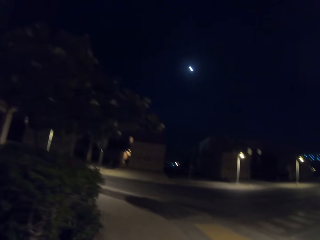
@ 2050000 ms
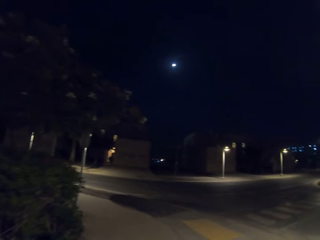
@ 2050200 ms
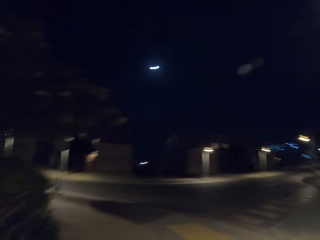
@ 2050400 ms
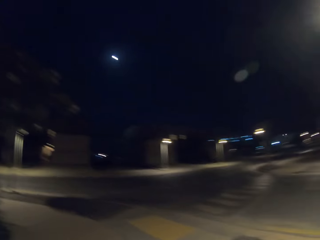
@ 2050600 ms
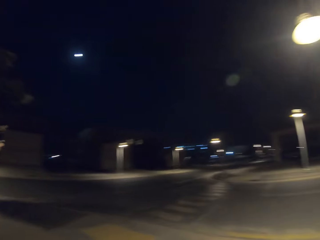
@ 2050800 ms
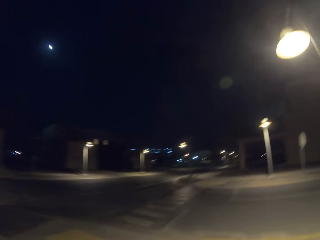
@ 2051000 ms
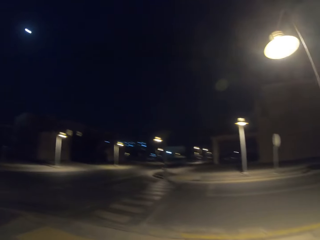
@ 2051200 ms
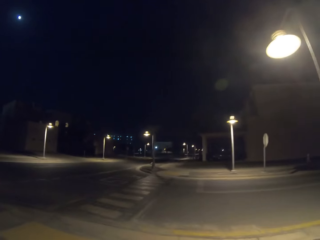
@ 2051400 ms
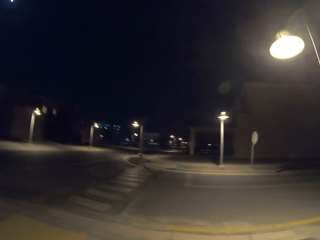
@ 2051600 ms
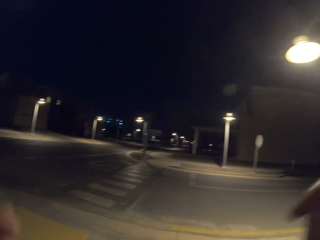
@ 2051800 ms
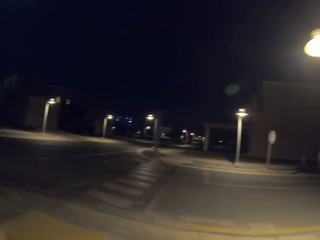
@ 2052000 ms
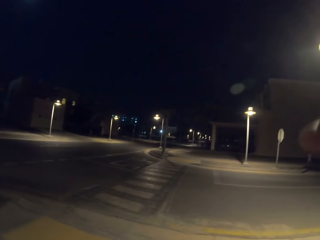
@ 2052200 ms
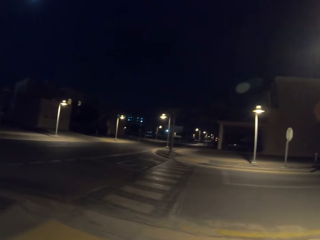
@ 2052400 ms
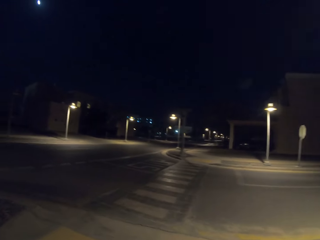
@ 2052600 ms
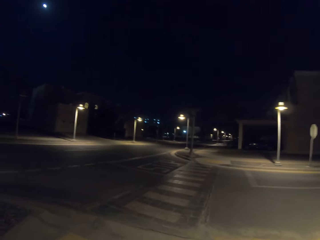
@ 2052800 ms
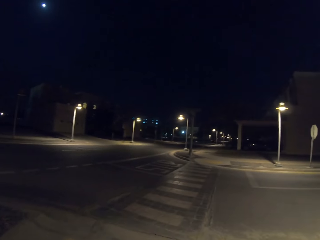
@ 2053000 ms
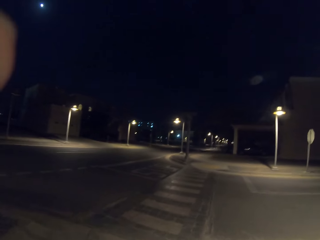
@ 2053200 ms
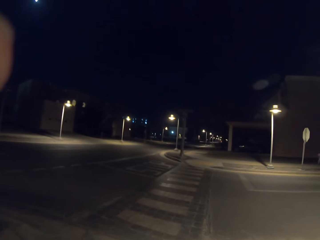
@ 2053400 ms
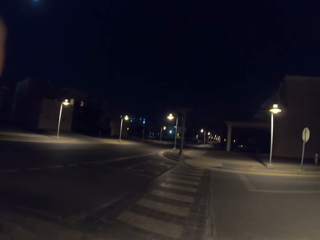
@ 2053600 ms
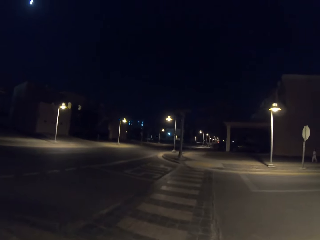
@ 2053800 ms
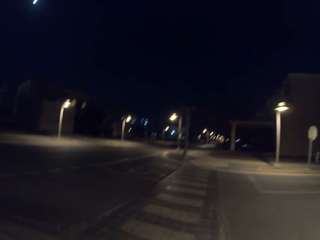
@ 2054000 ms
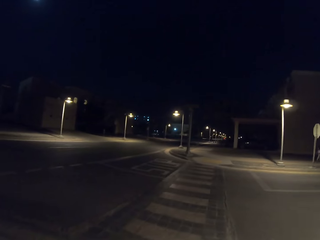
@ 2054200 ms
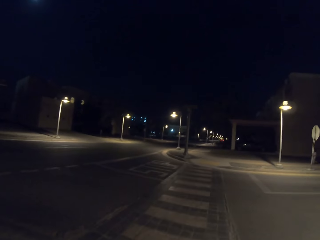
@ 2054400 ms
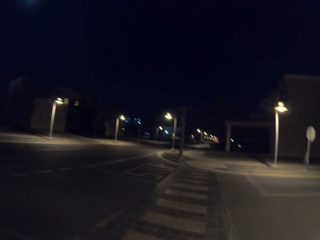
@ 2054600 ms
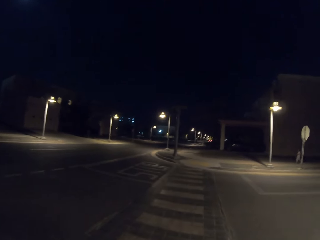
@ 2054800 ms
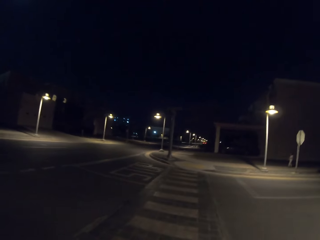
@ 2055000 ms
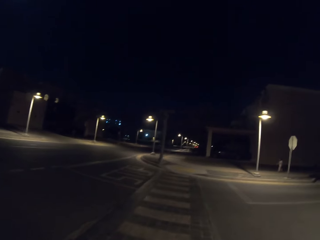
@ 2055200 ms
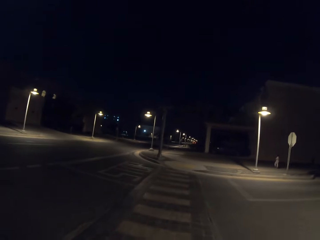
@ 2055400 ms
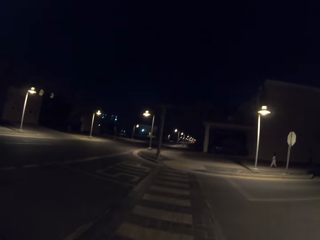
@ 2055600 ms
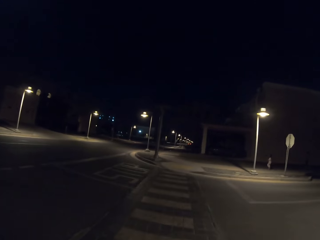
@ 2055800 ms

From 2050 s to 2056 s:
The camera wearer raises the right hand. They raise the left hand. They cross the road at a zebra crossing.
